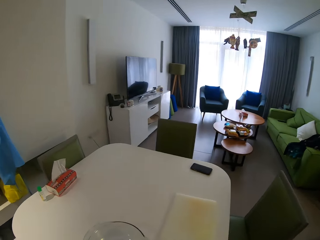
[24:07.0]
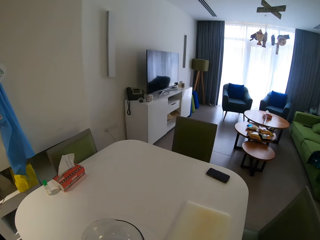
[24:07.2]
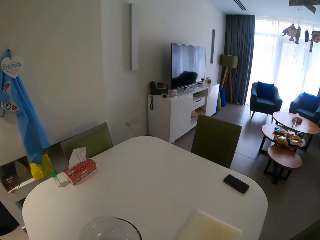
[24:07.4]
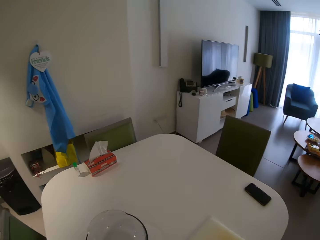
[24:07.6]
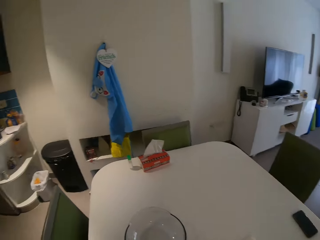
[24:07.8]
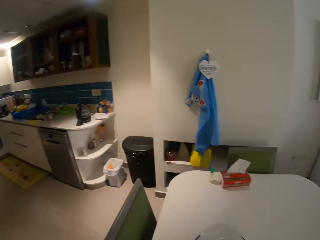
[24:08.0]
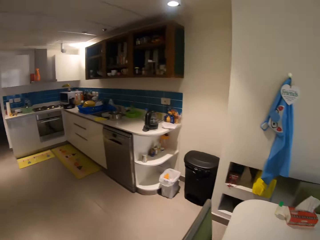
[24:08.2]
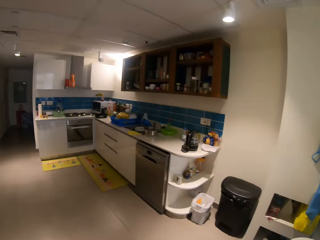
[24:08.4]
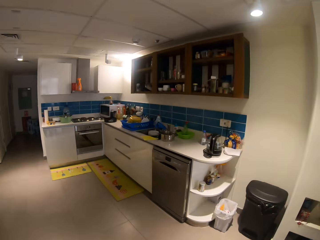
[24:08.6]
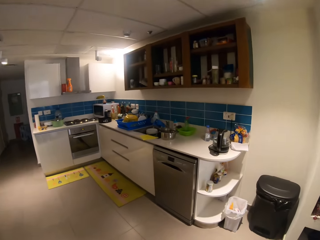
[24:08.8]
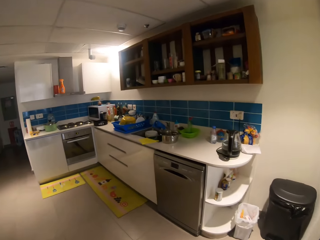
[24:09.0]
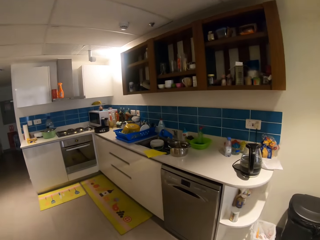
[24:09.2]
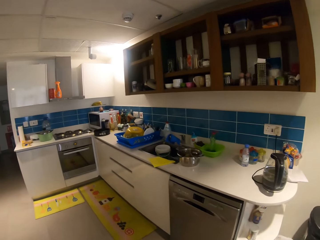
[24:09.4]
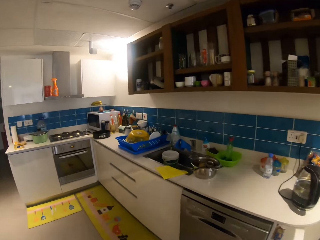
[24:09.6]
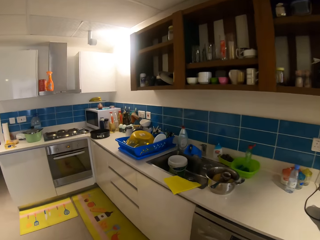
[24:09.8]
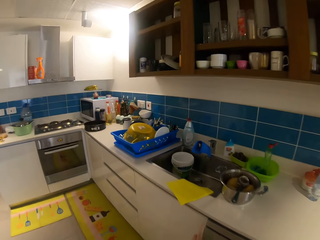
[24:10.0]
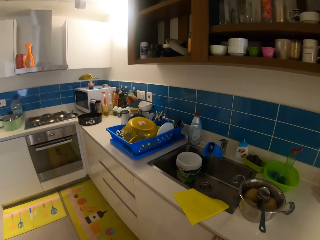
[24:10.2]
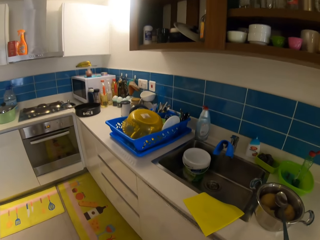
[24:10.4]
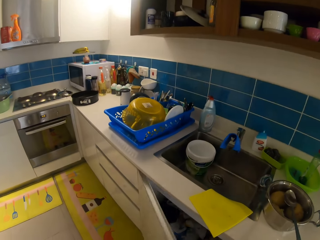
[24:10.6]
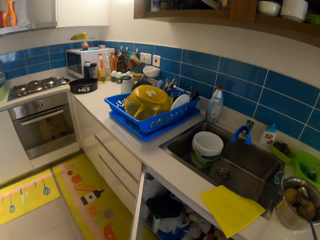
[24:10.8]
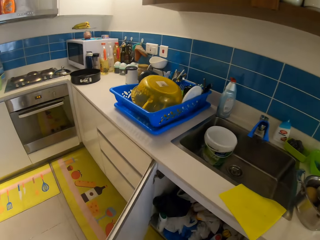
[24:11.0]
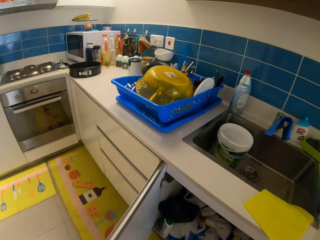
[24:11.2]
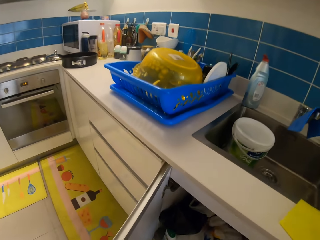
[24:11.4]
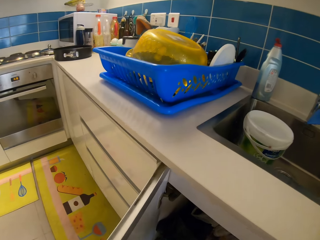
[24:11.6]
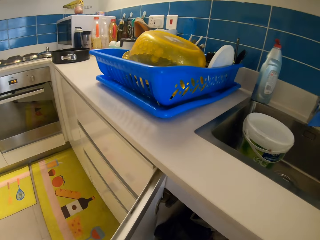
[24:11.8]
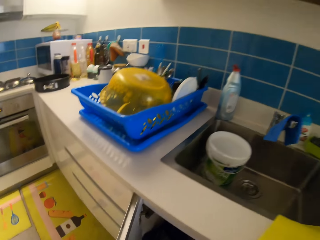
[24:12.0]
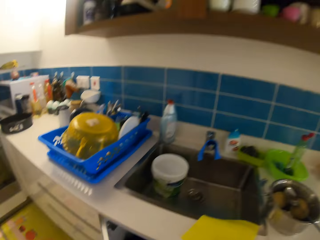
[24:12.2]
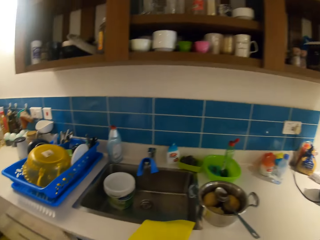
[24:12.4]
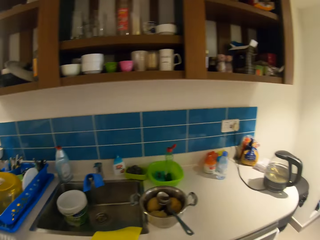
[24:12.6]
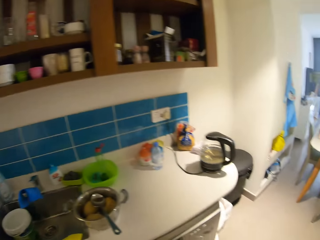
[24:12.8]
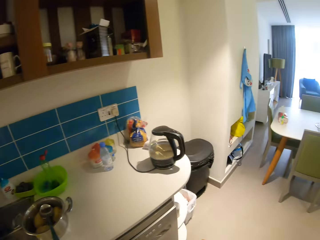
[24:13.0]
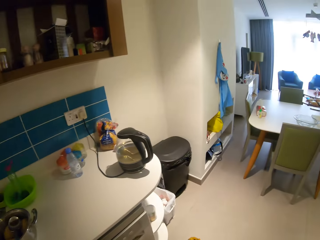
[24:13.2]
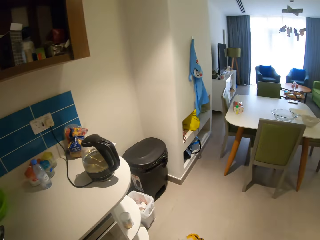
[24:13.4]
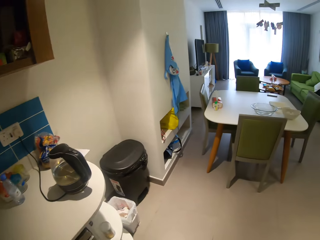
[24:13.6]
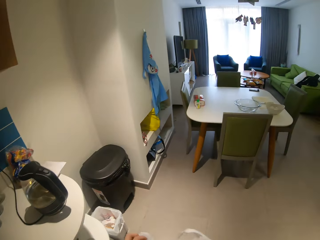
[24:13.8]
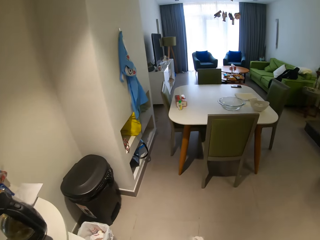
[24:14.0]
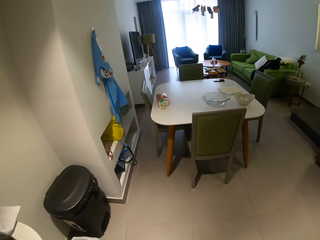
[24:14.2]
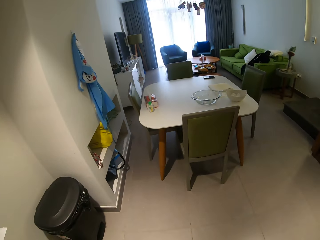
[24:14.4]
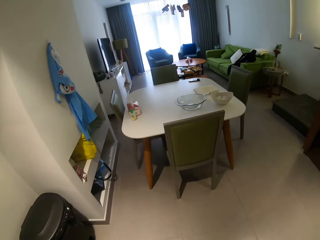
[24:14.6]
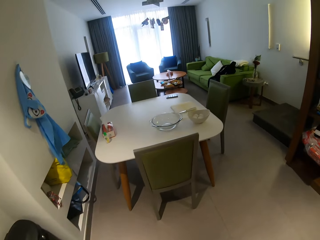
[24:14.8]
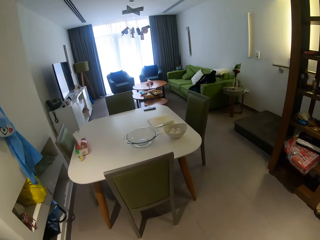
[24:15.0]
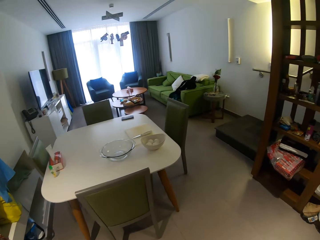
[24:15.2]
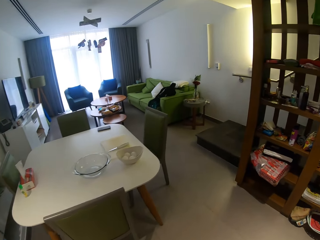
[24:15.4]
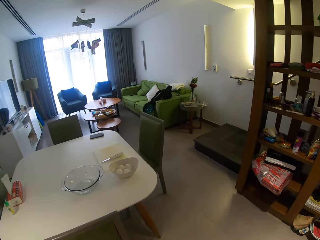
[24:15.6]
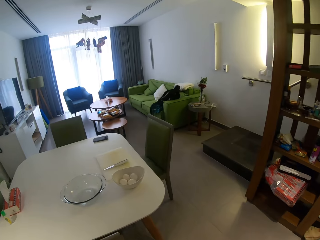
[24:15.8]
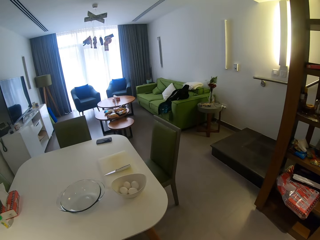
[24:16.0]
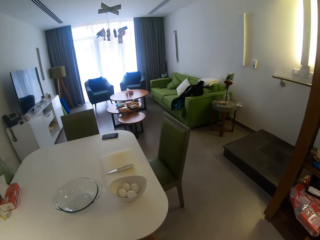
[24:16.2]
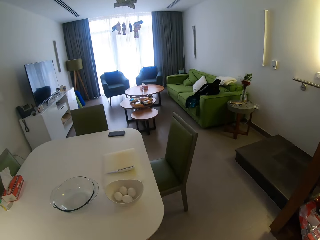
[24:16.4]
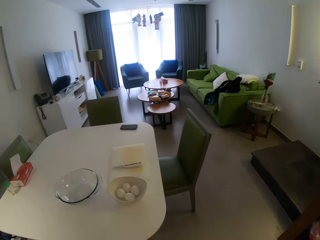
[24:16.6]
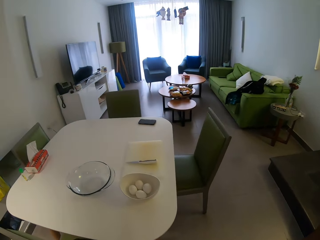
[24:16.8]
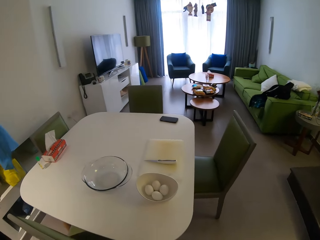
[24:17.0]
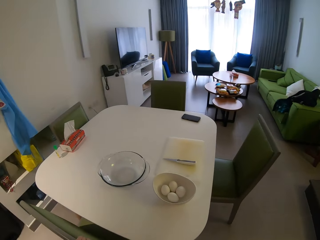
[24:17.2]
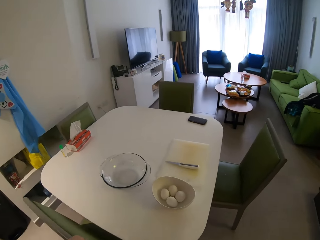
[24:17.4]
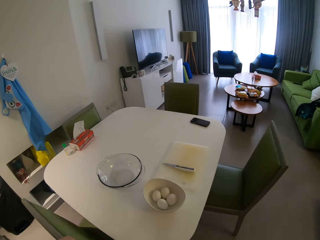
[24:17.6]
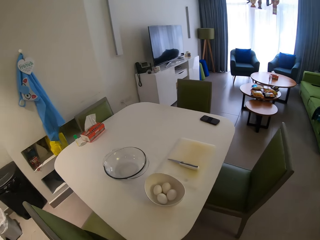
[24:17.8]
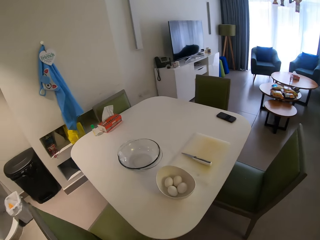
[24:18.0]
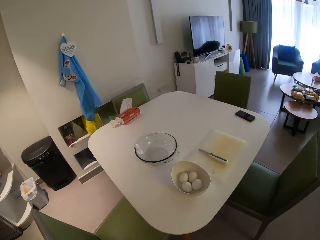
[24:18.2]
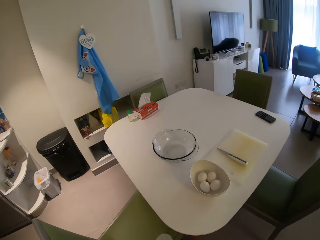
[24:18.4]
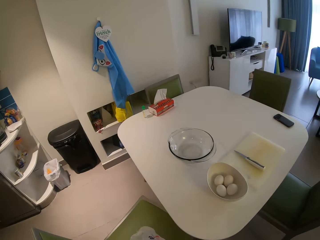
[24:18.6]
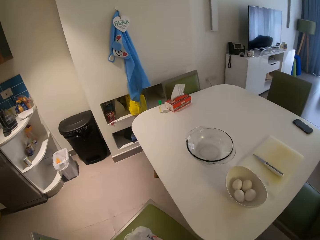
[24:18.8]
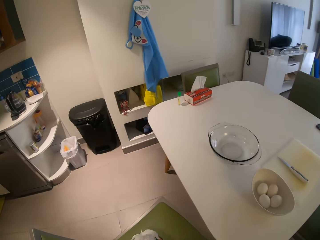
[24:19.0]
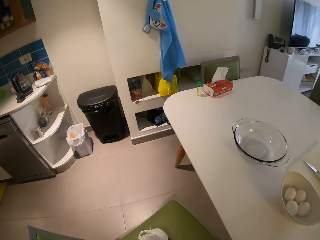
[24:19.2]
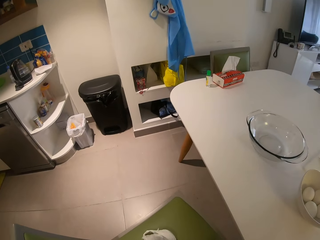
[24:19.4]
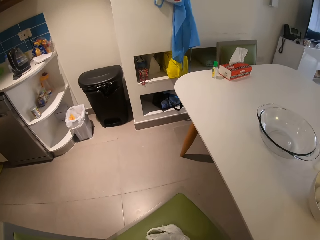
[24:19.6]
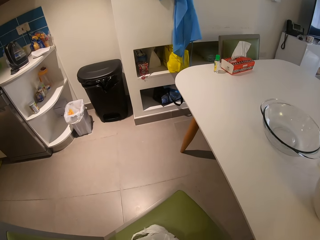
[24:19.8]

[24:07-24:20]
The camera wearer drops the bowl of eggs and the knife on the table. She walks towards the drawer. She opens the drawer or base cabinet door. She picks up a polythene bag from the drawer. She walks around the house. She walks towards the table. She moves a chair with her left hand. She places the polythene bag on the chair.

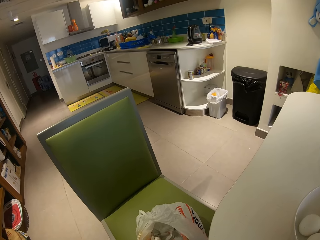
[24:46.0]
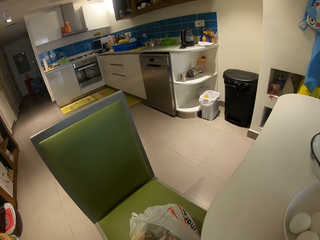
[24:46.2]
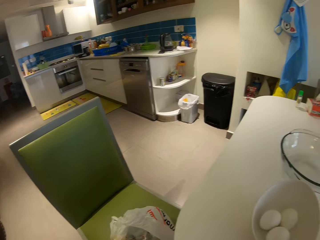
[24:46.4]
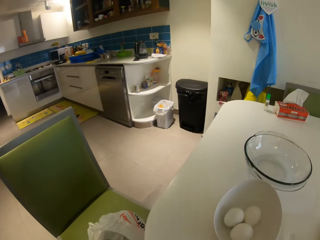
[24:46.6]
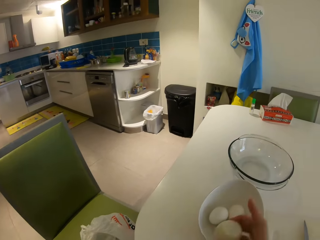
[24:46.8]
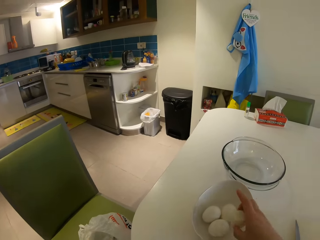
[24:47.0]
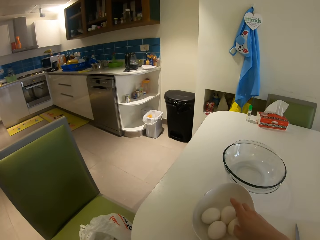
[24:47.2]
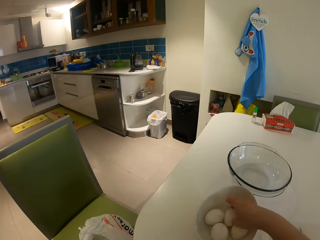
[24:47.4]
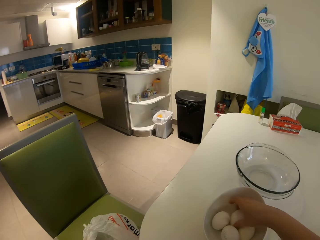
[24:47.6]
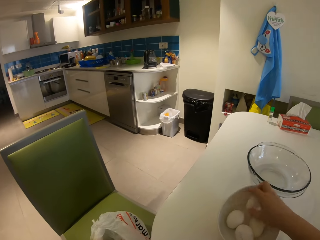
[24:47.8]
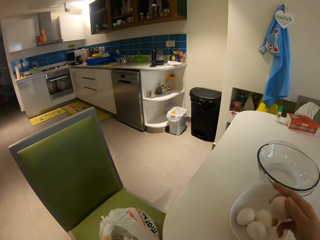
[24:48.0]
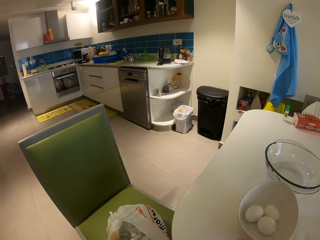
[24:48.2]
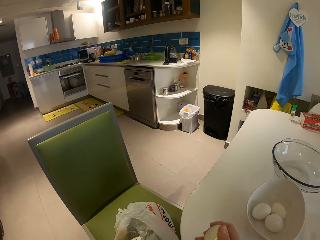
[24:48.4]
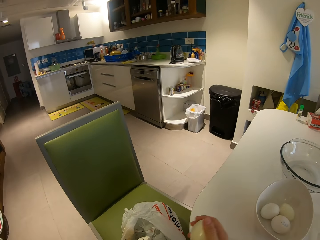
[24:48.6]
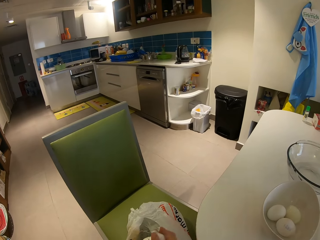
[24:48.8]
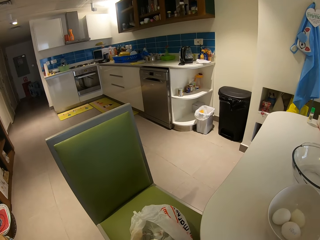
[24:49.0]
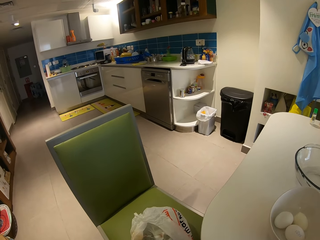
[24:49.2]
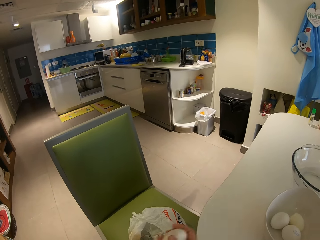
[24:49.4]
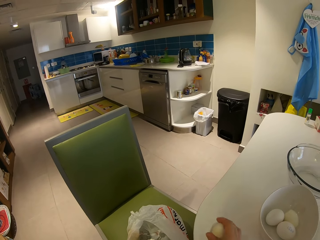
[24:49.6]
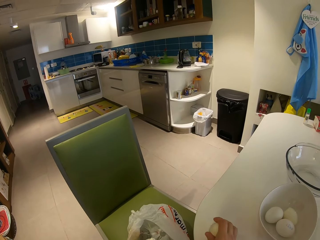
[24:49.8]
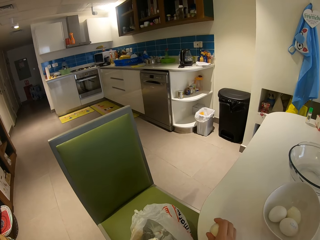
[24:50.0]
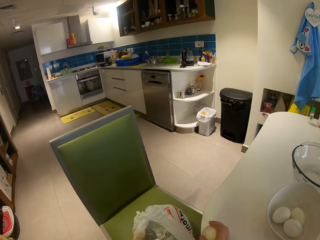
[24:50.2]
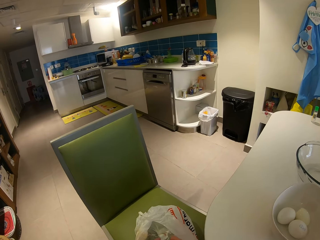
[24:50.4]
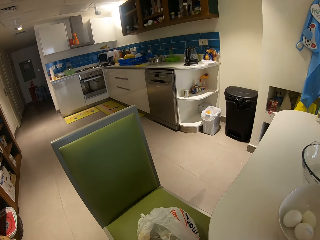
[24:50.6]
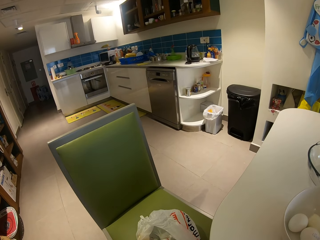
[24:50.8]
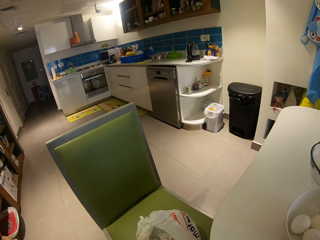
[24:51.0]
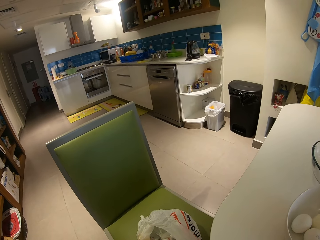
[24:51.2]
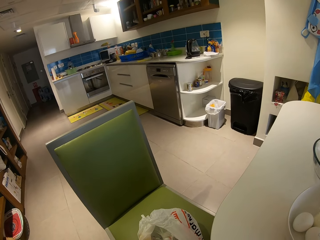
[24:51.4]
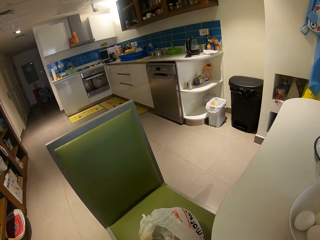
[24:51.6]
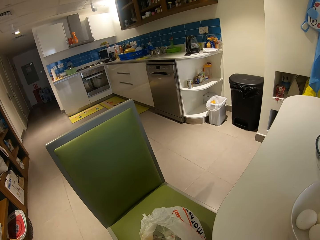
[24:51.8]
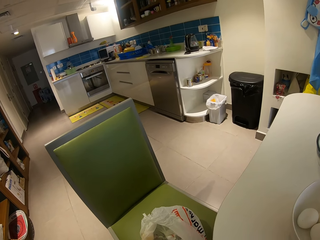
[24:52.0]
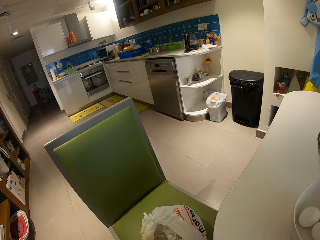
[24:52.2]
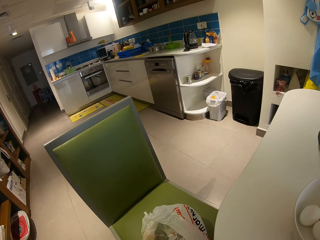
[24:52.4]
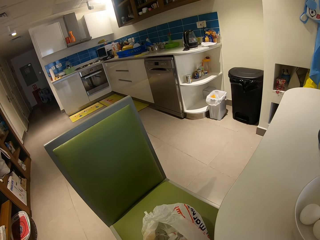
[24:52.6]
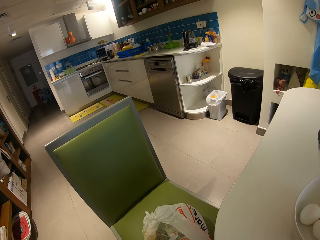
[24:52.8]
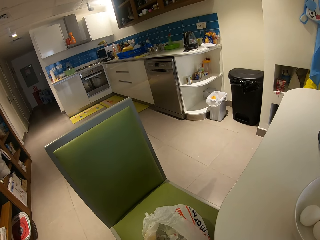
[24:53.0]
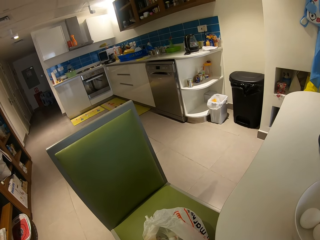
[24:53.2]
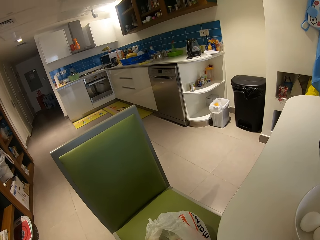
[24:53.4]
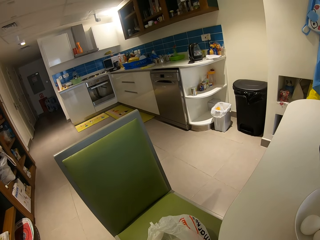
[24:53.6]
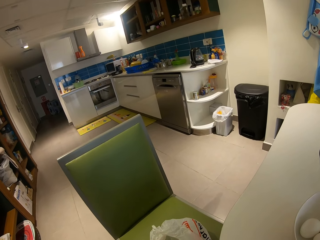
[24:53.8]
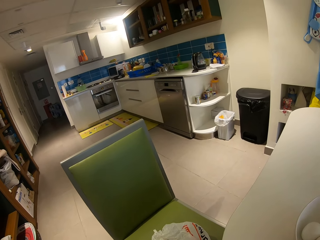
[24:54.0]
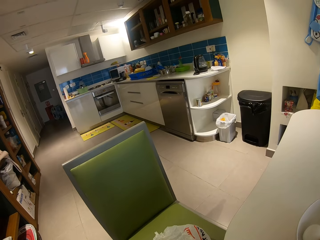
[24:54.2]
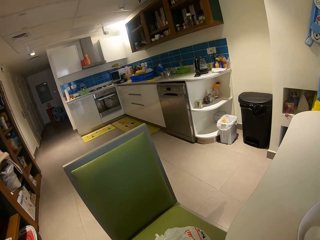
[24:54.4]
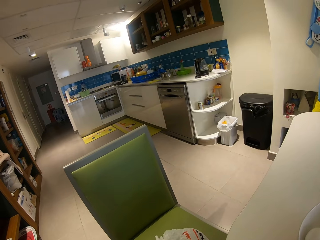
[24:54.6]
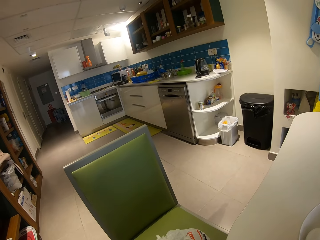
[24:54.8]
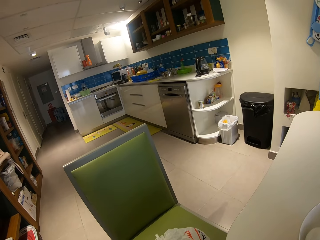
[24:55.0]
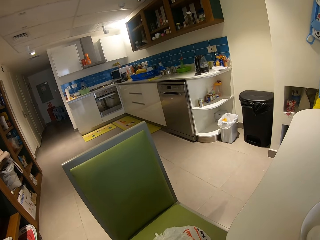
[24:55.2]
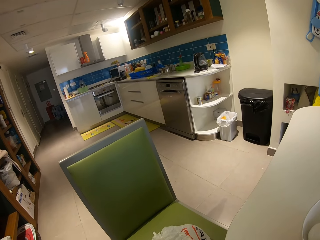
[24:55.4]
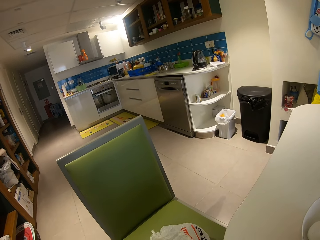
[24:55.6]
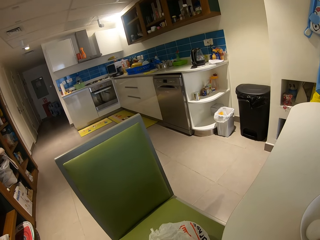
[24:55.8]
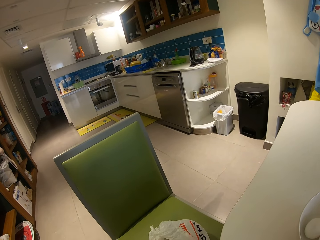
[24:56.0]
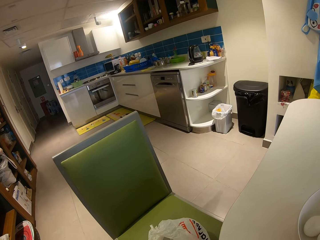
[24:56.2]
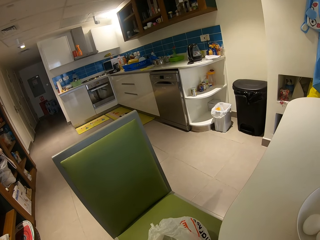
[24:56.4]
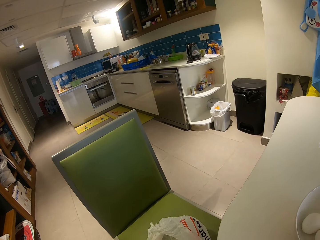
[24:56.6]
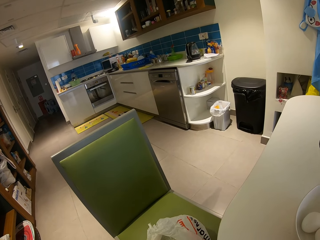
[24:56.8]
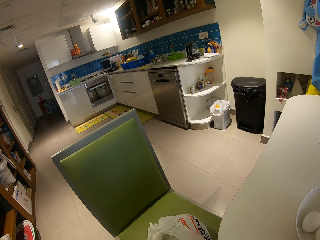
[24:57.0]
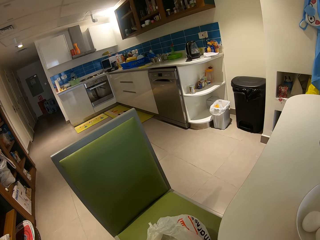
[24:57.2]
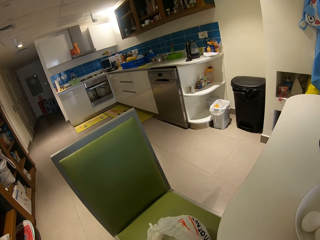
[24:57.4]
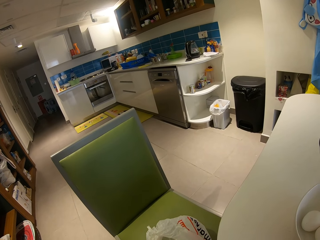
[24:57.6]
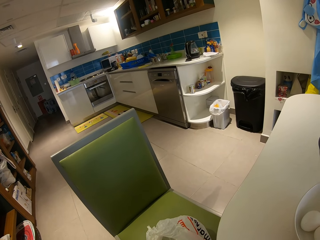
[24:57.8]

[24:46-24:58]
The camera wearer drops the egg in the bowl of eggs. They pick up another egg from the bowl of eggs on the table. They hit the egg on the table. They peel the egg shell in the polythene bag.
